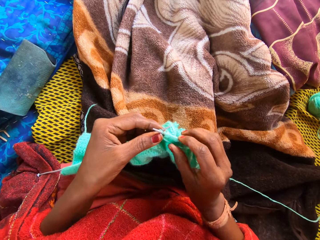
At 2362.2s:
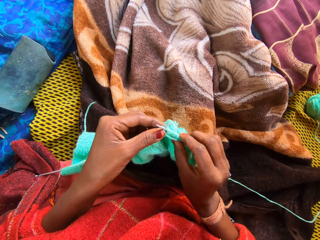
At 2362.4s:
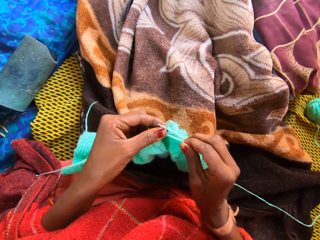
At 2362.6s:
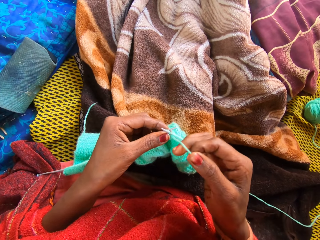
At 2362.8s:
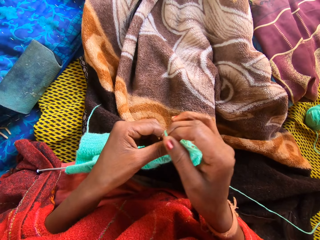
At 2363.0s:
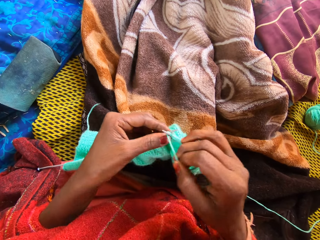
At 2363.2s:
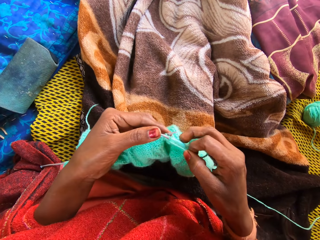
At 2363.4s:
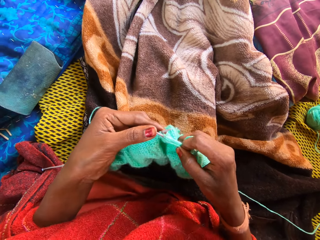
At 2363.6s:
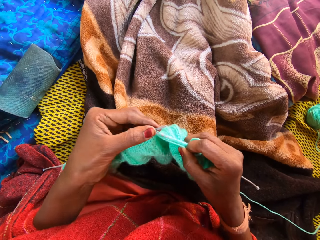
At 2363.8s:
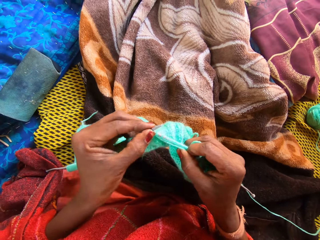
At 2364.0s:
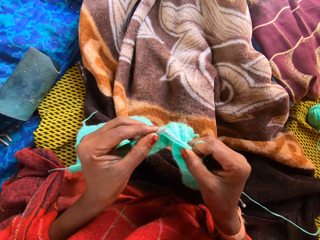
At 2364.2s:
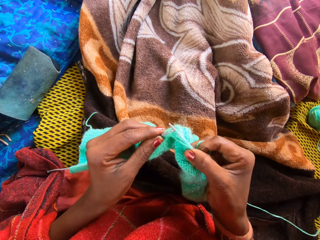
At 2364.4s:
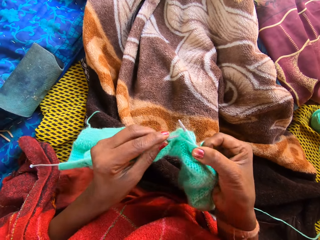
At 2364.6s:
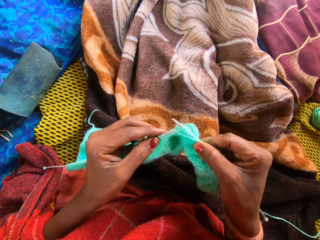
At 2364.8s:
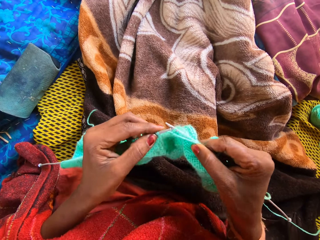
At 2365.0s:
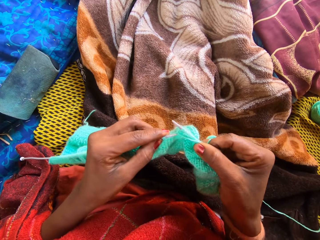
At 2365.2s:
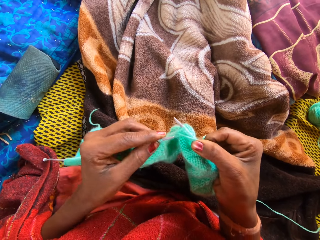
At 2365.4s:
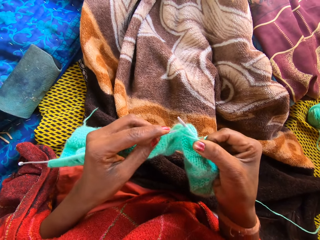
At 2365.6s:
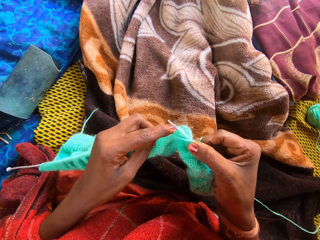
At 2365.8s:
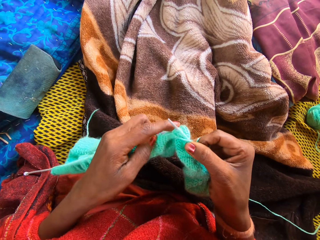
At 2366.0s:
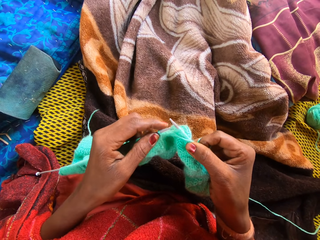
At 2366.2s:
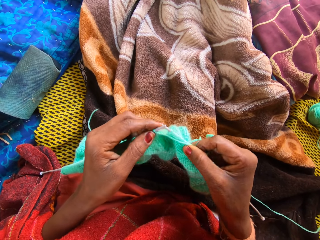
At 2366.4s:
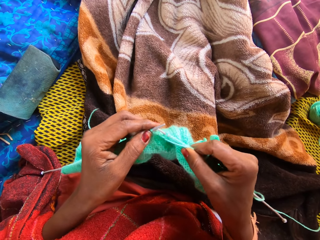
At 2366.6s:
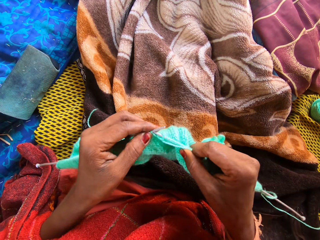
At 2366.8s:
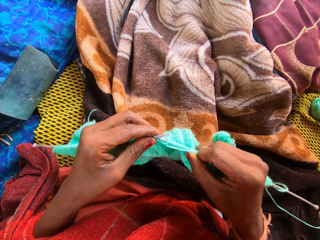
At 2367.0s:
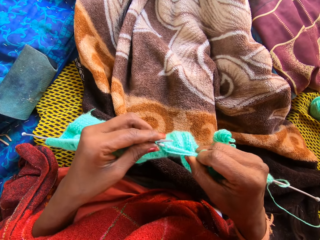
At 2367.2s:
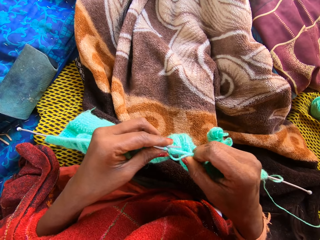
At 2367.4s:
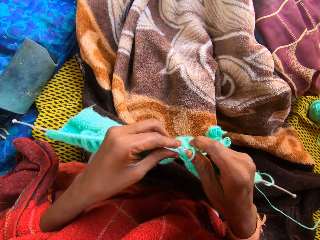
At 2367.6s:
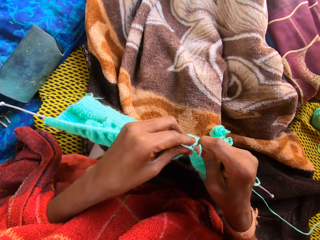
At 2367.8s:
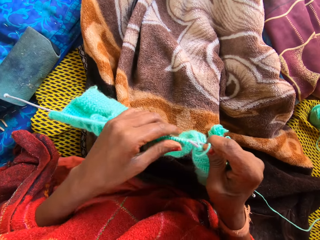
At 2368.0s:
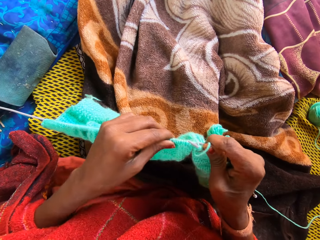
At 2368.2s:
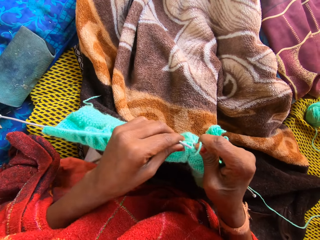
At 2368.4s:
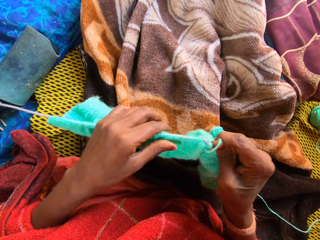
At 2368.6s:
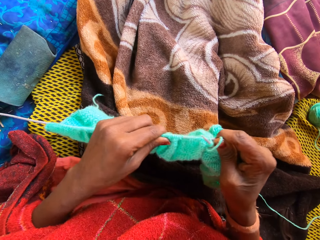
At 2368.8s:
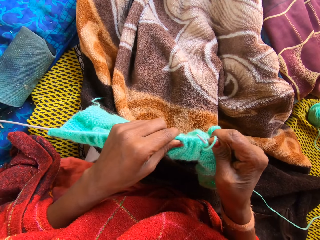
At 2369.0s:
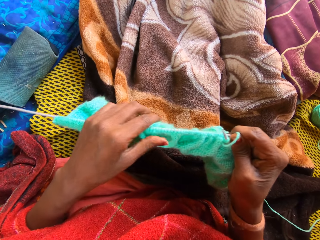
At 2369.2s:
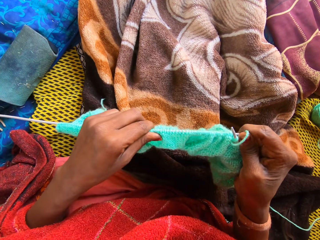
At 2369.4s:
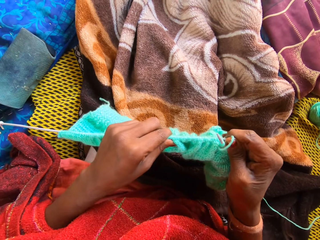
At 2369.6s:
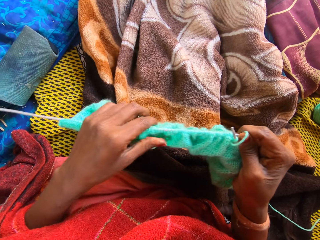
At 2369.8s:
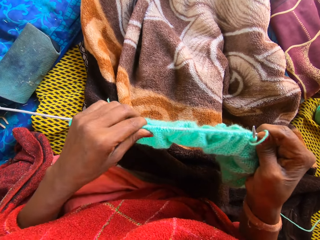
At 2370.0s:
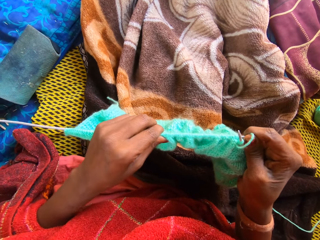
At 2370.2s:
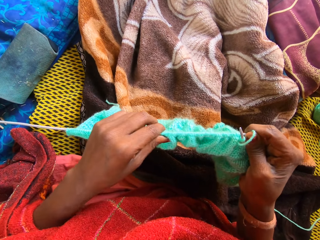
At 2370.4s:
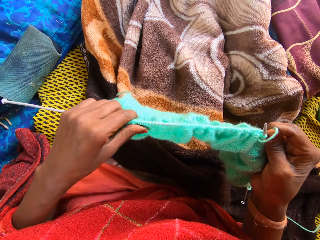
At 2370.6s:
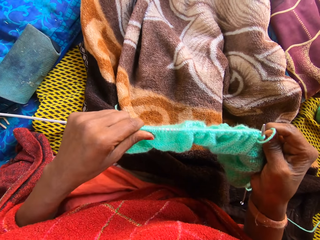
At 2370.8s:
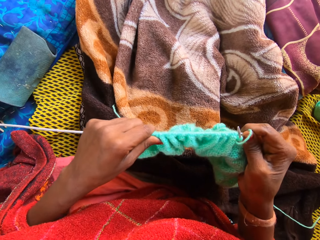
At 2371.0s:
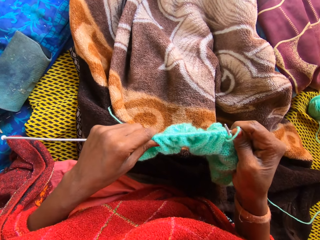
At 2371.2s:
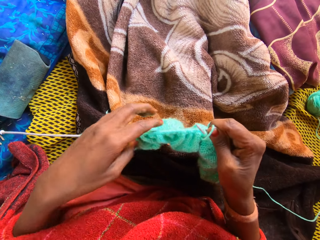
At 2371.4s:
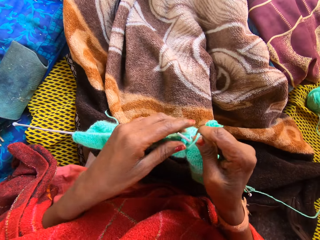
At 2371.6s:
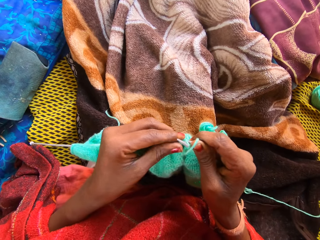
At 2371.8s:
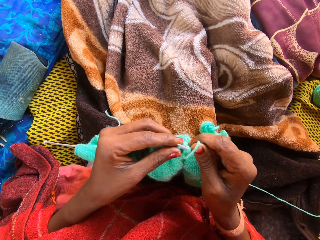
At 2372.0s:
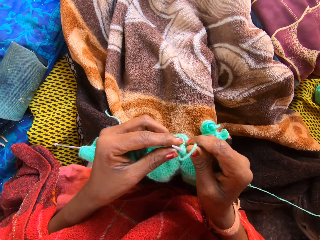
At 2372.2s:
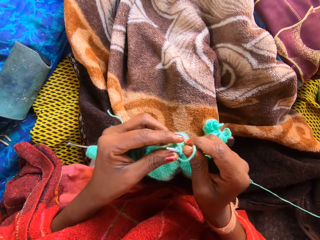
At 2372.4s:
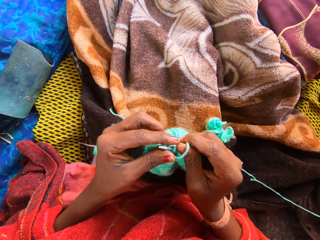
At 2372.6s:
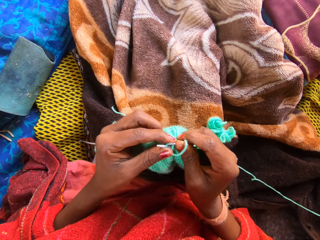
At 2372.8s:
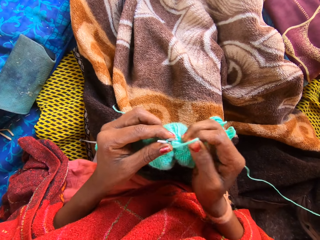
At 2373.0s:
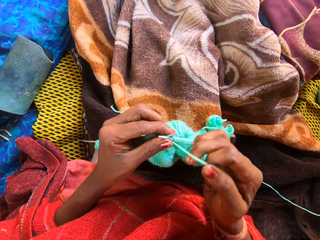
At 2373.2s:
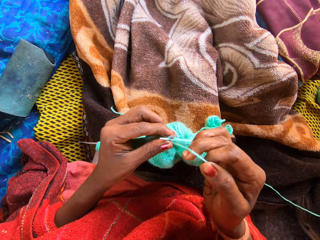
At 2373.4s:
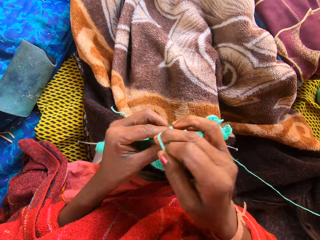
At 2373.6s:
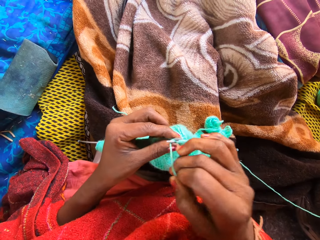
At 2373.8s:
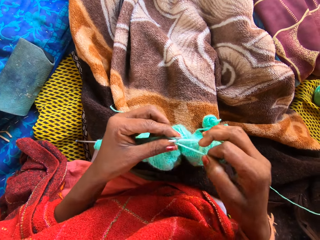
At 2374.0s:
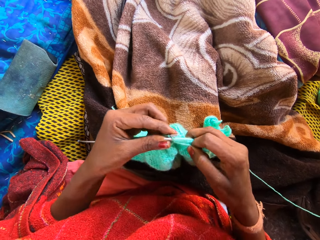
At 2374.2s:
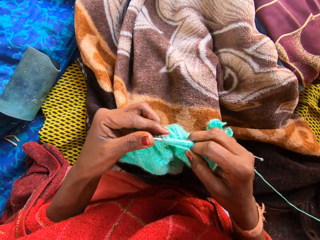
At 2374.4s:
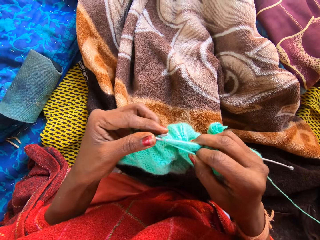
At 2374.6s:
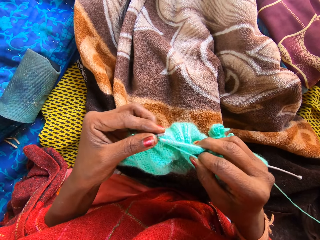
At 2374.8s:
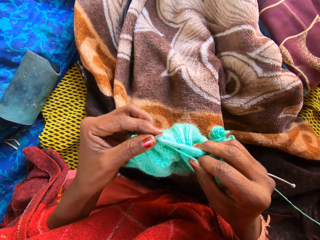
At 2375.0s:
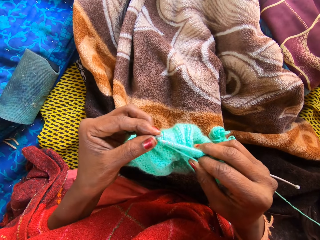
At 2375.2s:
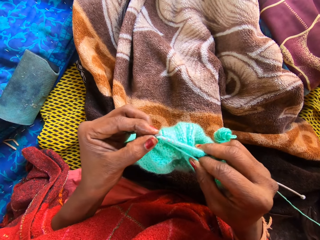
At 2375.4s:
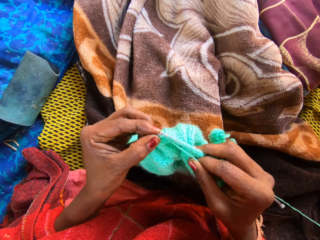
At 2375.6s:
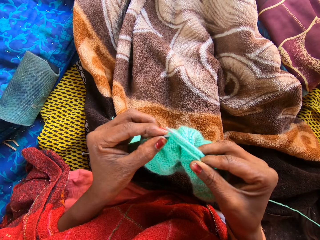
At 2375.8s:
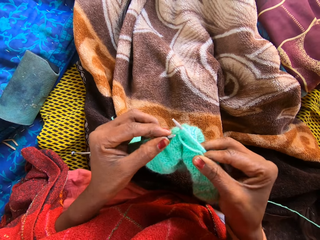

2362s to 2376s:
The camera wearer knits the yarn with knitting pins. She adjusts the yarn with her left hand. She holds a part of the yarn and the knitting pin with her right hand. She pulls the fabric with her left hand. She knits the yarn with the knitting pins. She holds the thread with her right hand.

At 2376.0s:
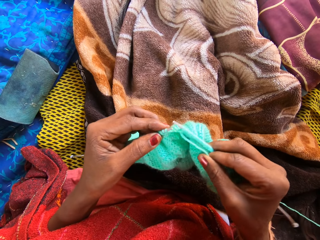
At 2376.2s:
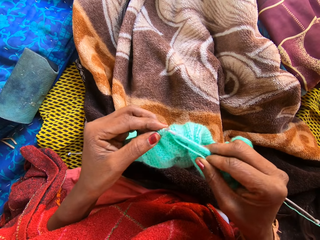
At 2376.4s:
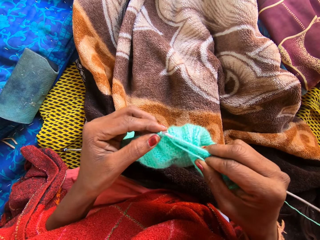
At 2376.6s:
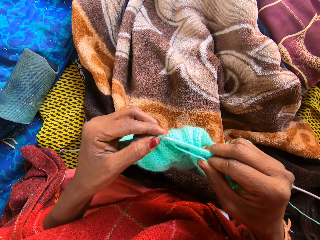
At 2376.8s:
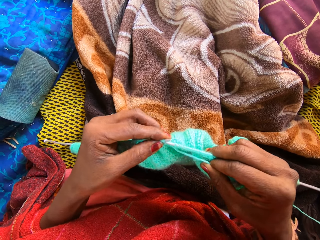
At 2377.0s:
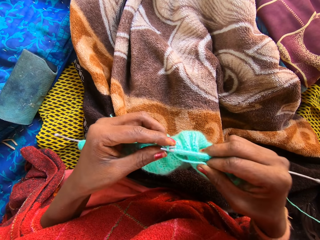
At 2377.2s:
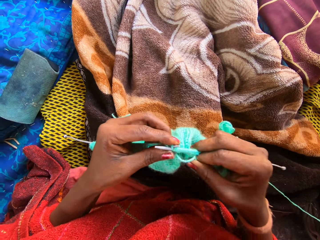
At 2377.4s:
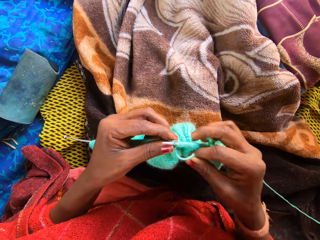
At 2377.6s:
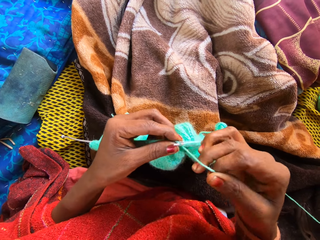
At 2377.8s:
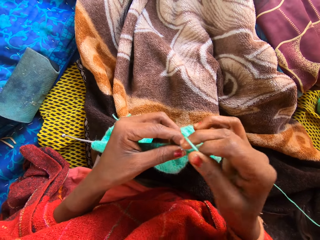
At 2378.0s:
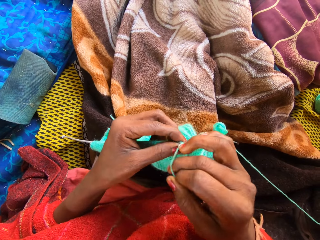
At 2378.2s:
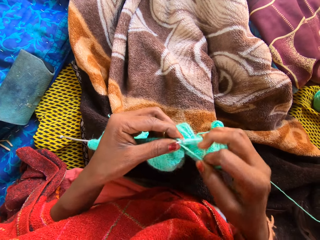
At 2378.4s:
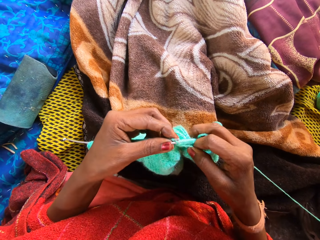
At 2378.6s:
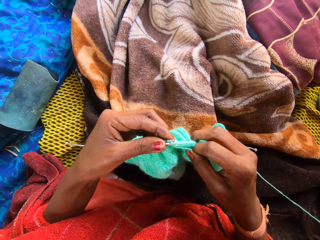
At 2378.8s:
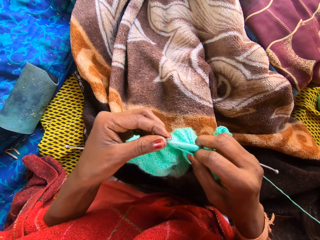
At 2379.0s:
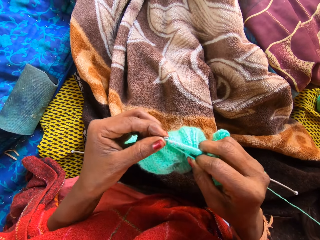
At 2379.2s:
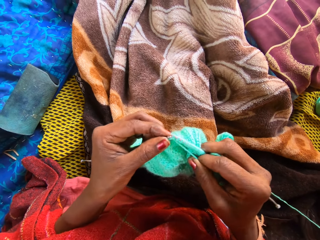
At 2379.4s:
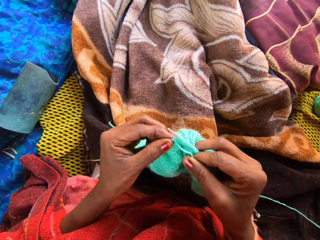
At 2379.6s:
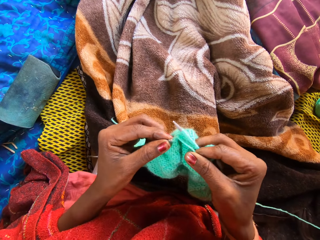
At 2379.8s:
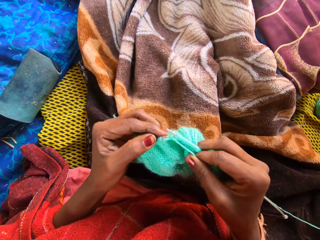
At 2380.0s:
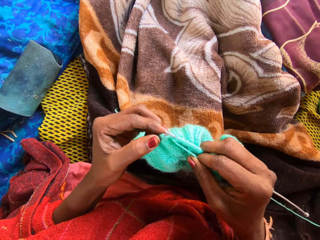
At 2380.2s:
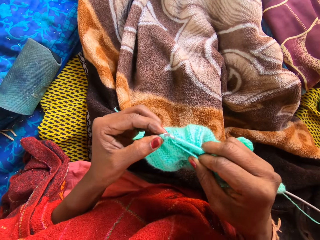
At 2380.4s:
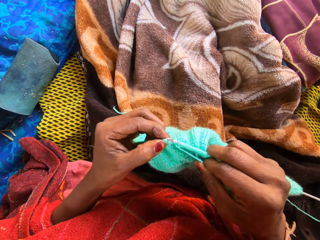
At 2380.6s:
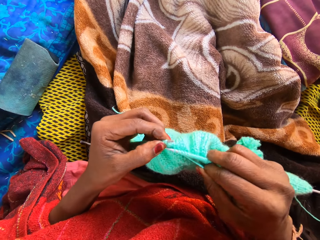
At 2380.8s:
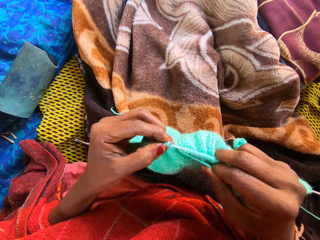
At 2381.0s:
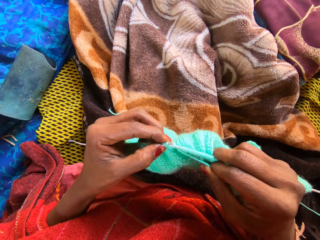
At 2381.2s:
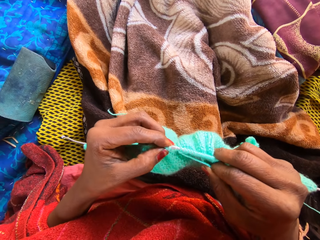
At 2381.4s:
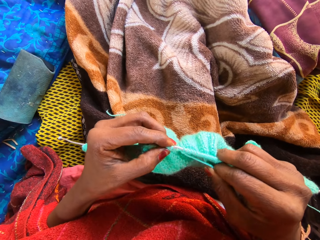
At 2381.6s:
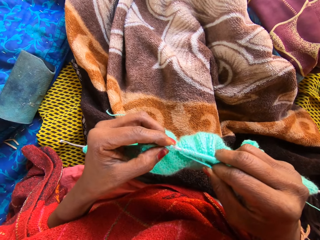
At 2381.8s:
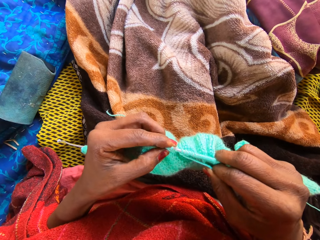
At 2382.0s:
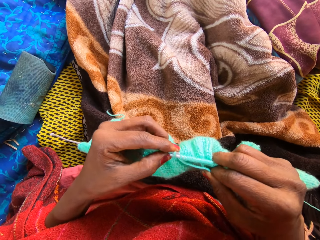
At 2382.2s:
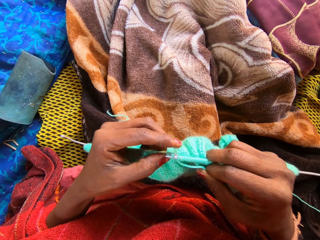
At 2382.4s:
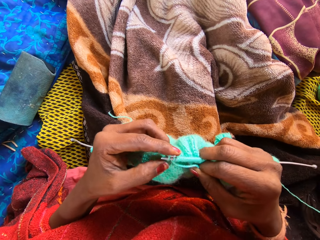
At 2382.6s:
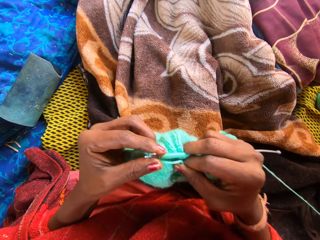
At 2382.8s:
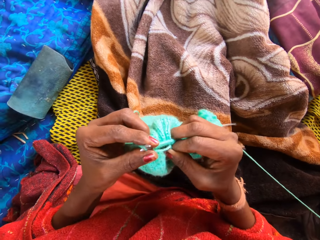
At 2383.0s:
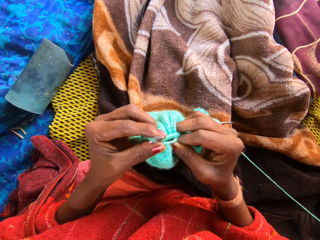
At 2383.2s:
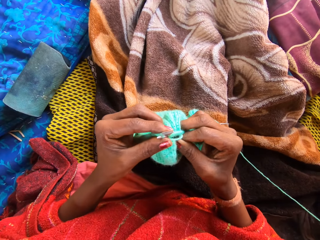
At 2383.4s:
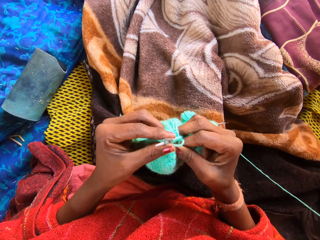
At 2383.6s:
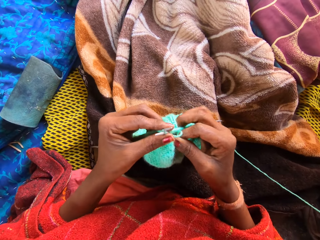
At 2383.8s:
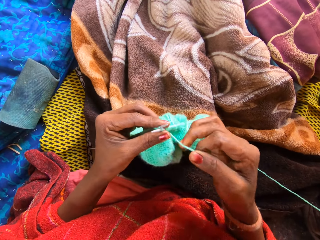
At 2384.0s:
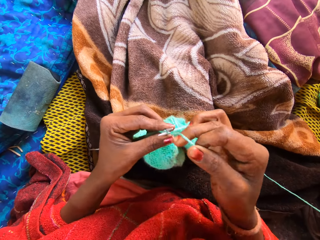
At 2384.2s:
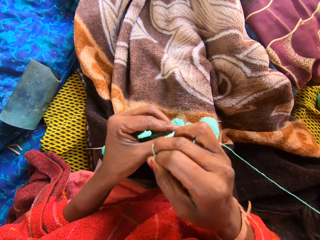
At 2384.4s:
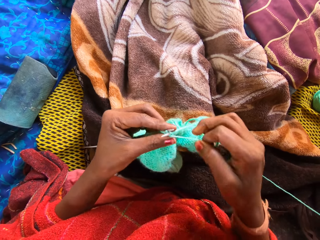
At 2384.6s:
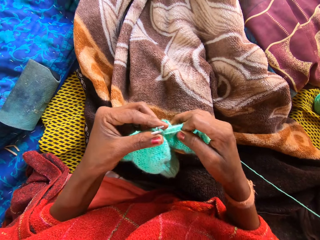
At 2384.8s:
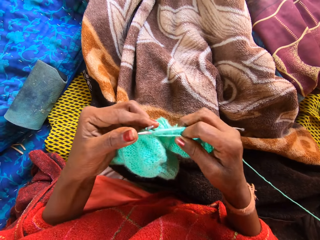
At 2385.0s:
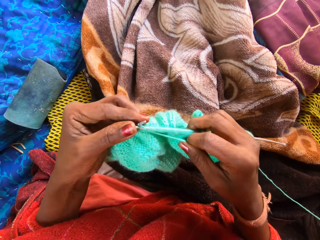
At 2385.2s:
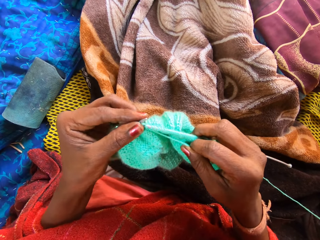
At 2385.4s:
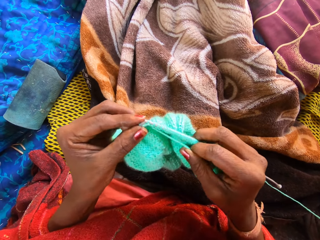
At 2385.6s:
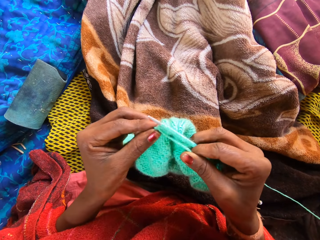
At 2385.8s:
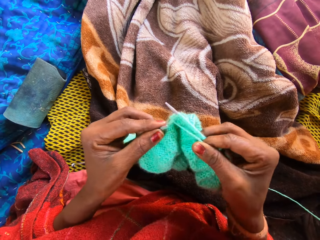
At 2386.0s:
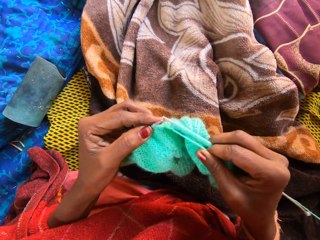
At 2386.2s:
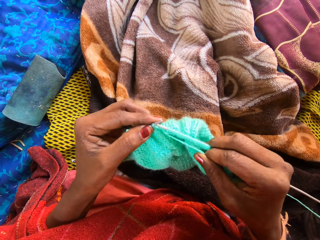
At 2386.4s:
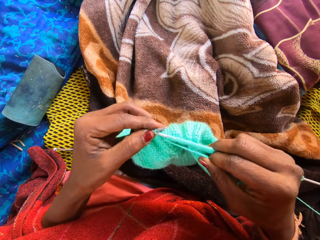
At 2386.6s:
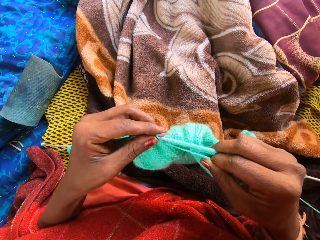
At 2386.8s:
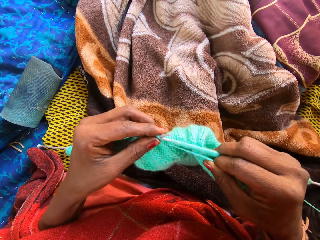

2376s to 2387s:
The camera wearer knits the fabric. They roll the thread on the knitting needle. They knit the fabric. They hold the knitting needles on both hands.
